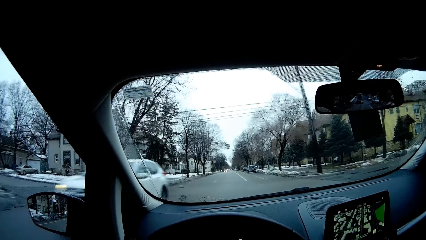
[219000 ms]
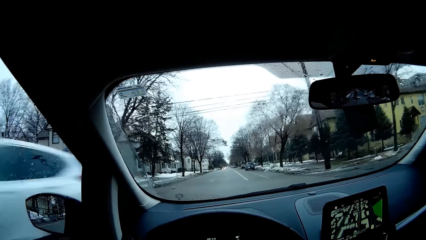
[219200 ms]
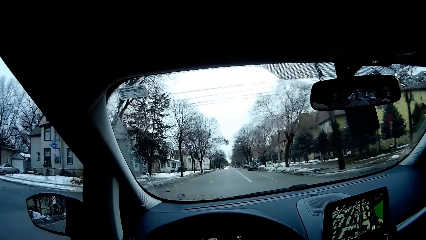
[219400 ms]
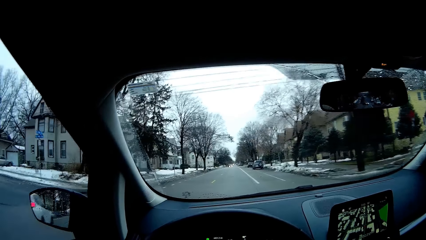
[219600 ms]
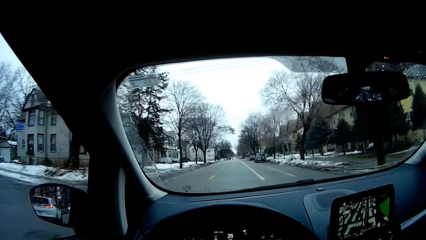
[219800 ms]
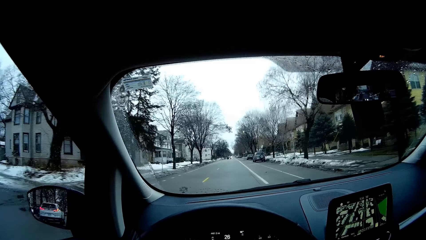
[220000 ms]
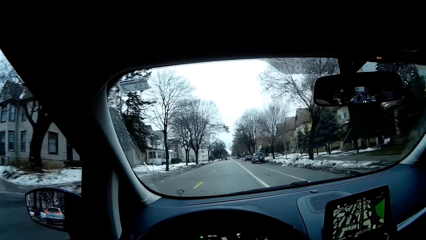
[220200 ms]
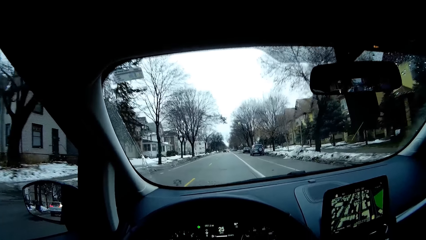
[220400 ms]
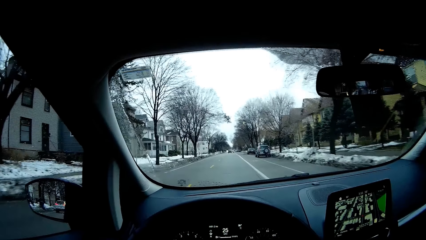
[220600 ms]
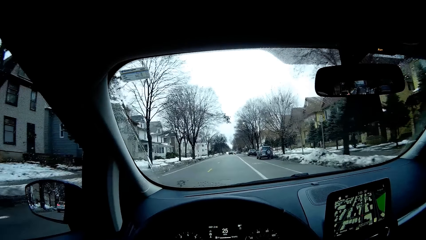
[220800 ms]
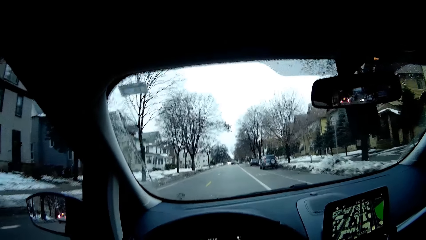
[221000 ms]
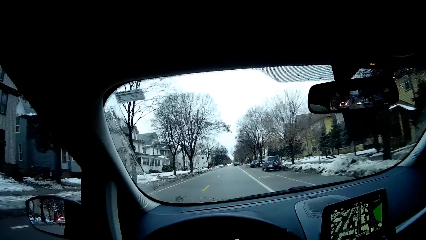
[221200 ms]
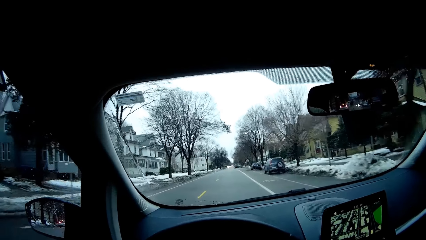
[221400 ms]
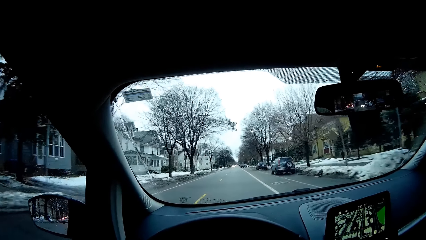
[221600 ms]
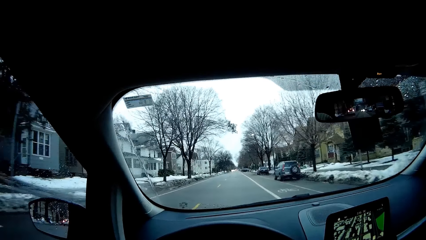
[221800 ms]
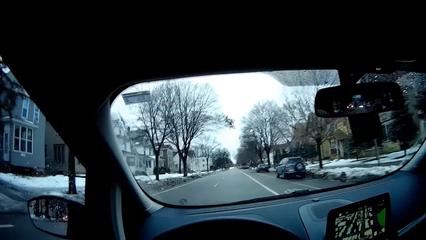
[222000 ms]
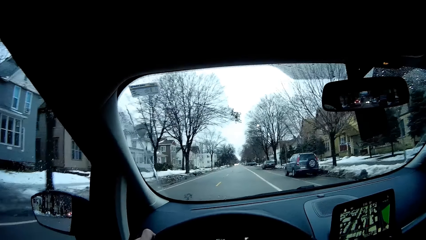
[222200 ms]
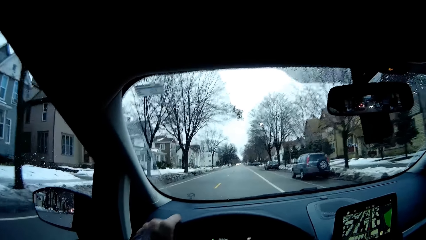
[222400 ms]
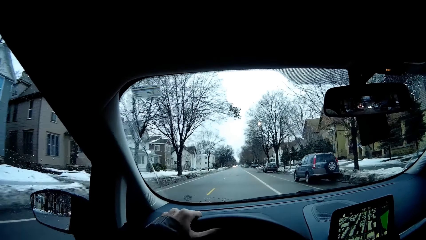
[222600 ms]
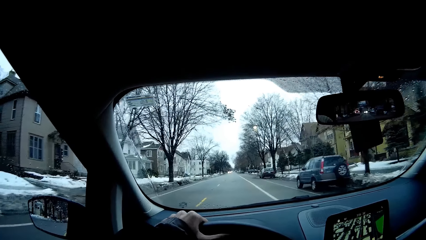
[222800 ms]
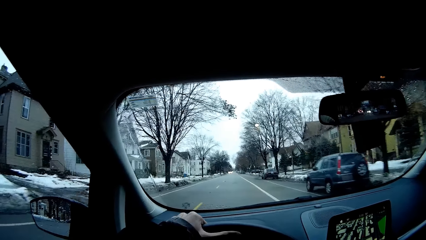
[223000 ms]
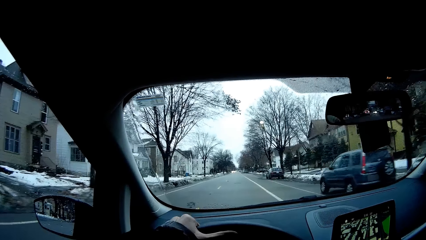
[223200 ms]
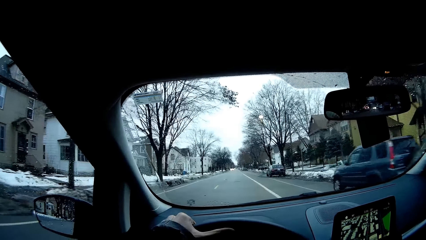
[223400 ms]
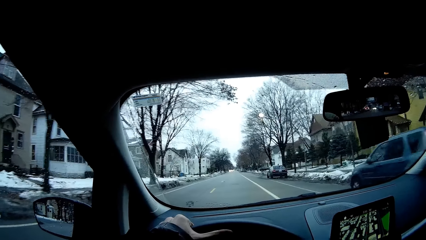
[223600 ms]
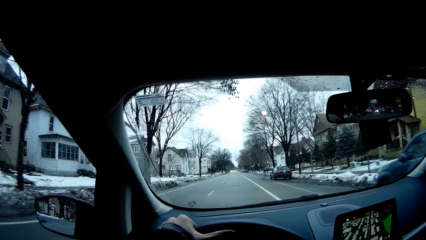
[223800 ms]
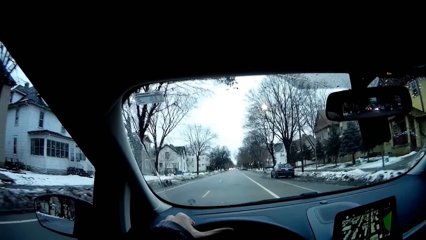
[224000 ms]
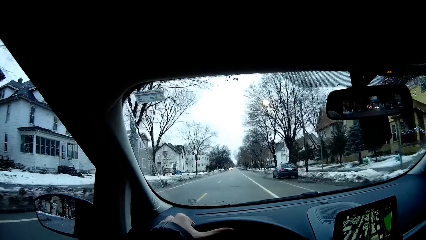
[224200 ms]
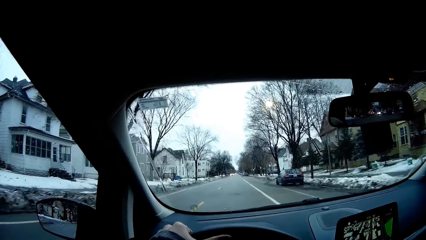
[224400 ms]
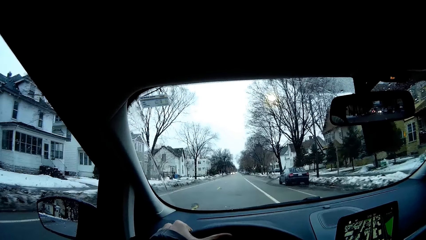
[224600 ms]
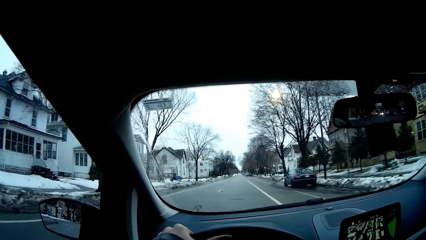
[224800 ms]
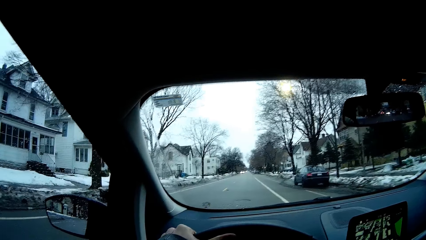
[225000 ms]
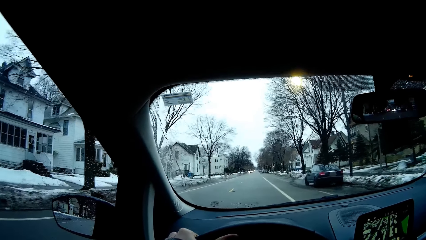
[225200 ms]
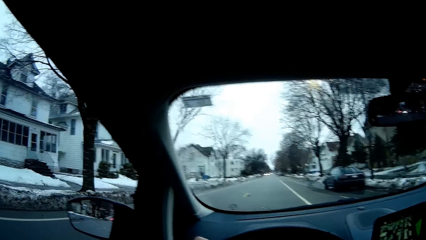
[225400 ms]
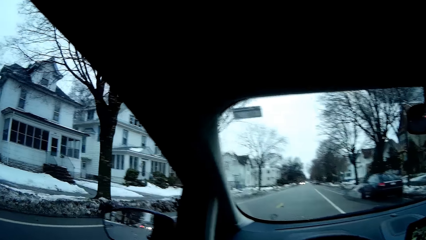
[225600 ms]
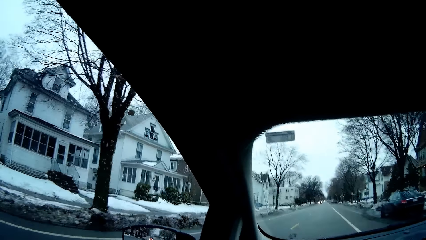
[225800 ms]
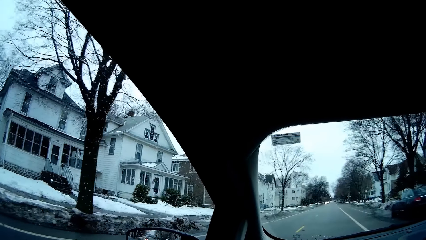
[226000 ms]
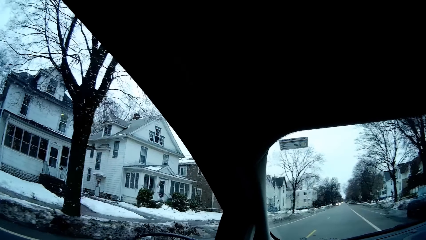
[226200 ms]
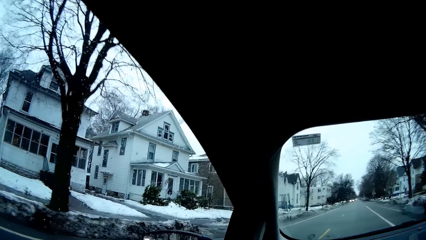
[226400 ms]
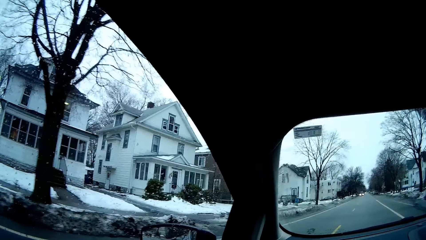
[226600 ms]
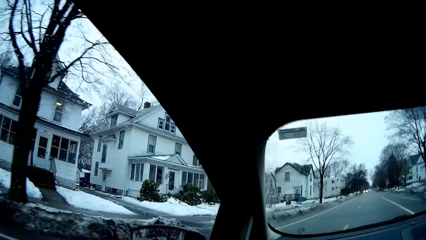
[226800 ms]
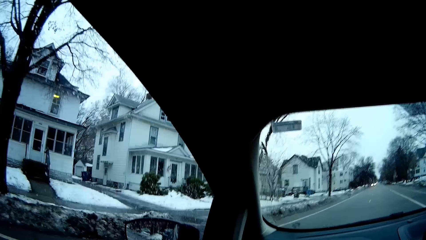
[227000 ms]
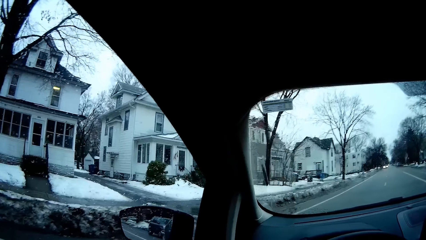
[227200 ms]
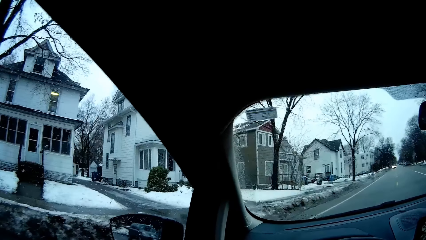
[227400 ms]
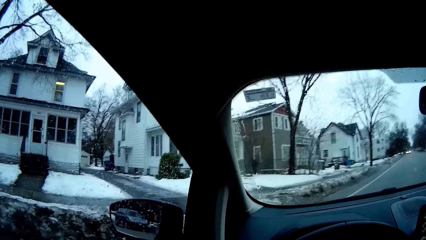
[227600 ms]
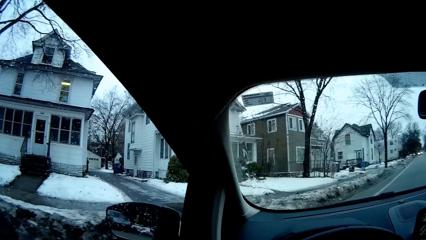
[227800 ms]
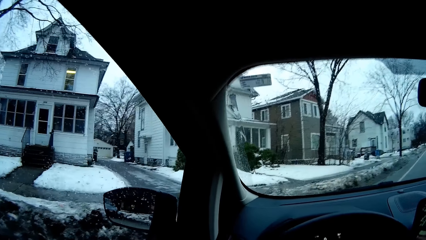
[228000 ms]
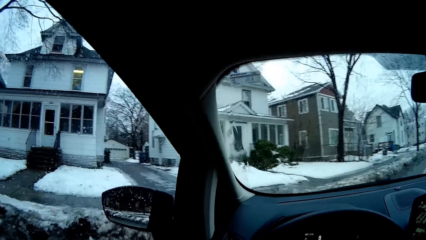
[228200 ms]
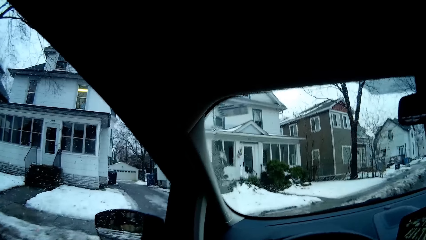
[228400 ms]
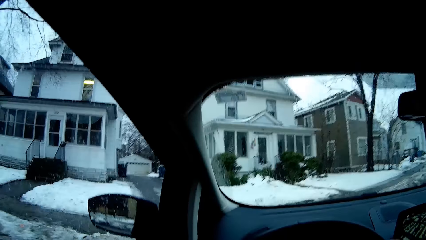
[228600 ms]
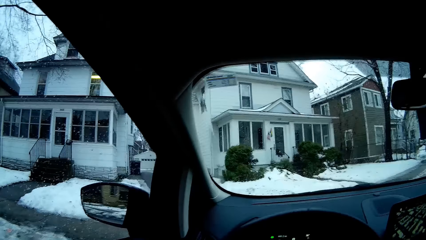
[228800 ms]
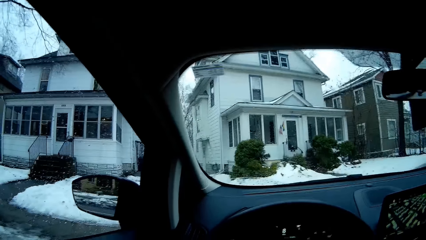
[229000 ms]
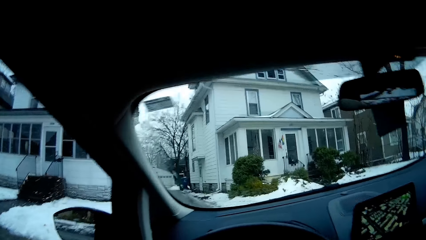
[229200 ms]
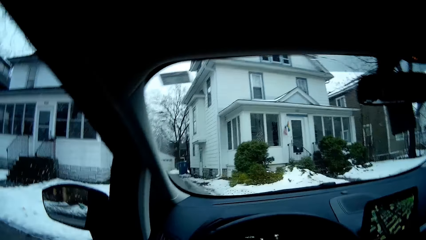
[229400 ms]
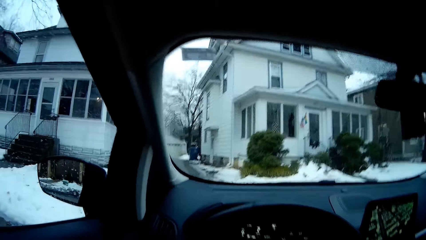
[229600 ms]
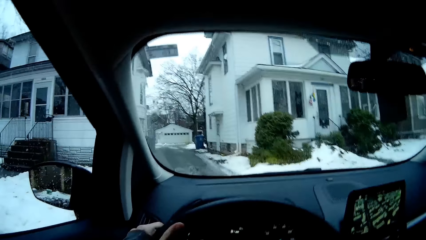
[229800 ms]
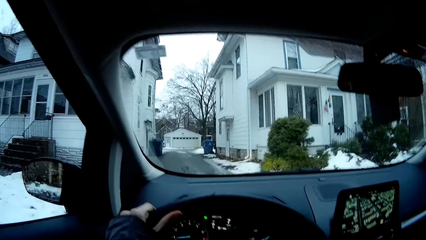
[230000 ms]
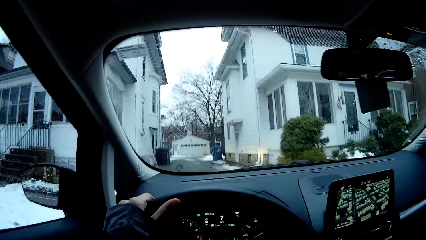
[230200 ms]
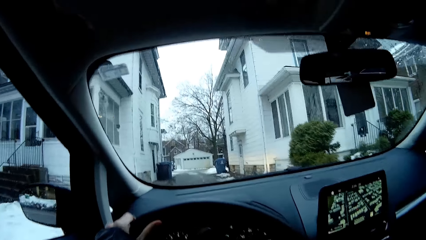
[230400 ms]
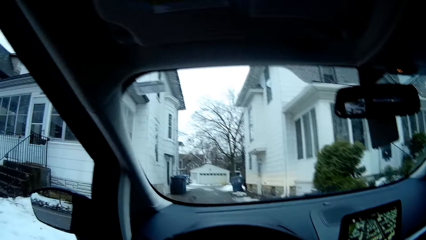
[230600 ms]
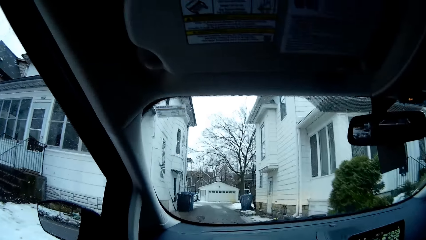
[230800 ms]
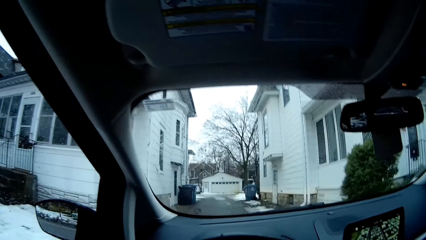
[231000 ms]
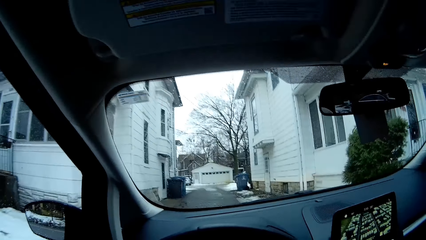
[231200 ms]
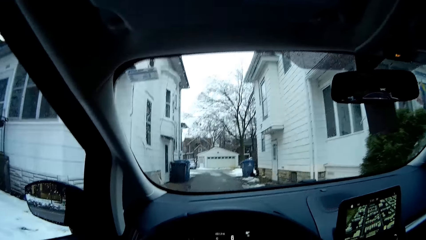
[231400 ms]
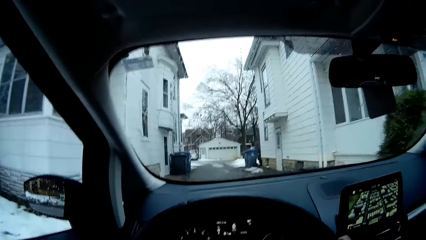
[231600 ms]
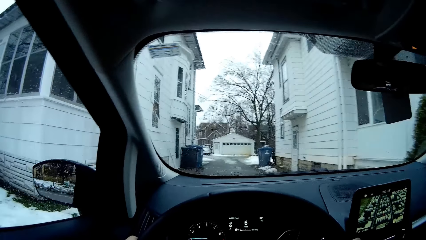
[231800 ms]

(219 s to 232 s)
The camera wearer slows down to take a left turn. She turns to her left.

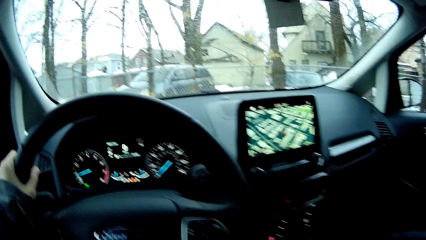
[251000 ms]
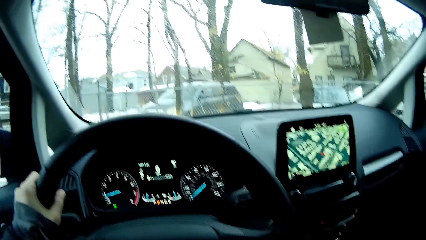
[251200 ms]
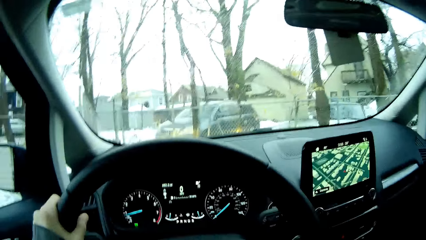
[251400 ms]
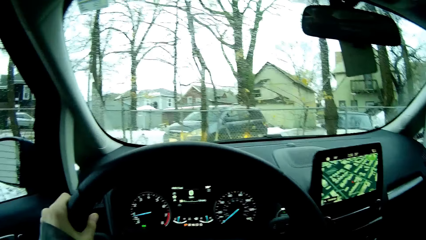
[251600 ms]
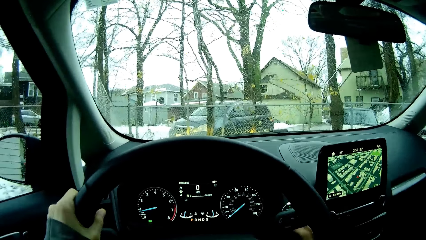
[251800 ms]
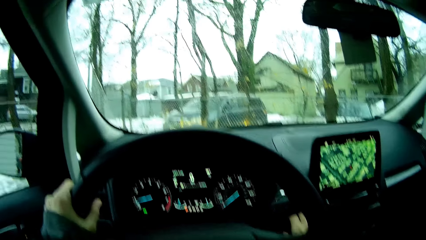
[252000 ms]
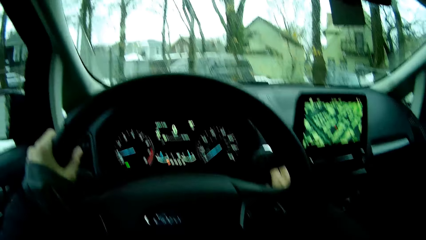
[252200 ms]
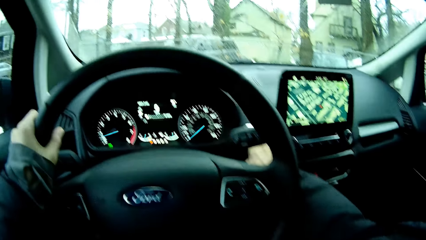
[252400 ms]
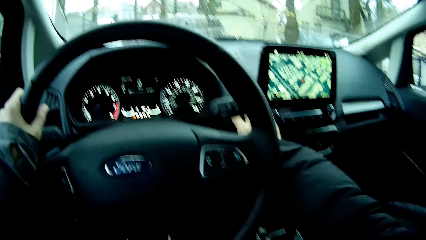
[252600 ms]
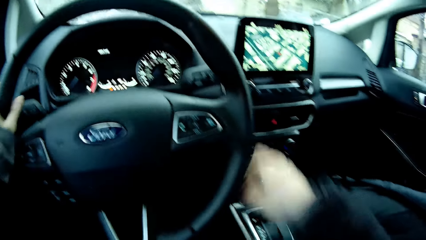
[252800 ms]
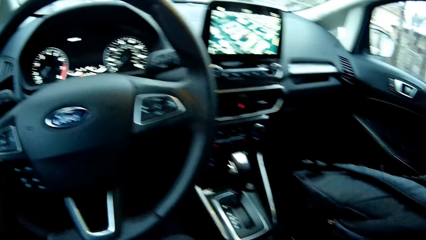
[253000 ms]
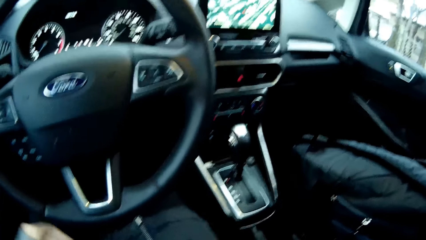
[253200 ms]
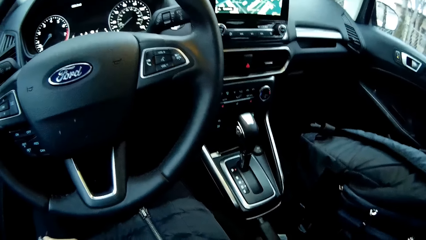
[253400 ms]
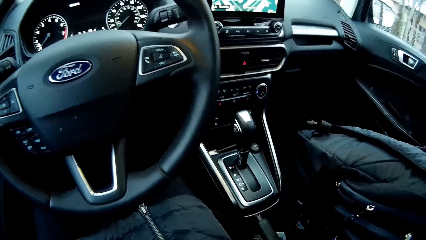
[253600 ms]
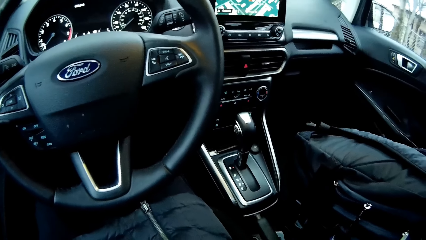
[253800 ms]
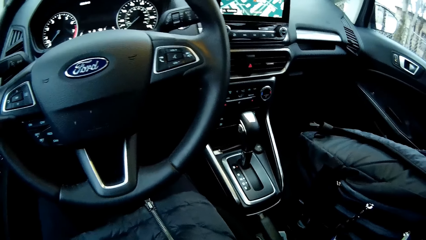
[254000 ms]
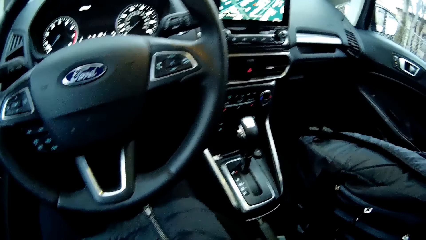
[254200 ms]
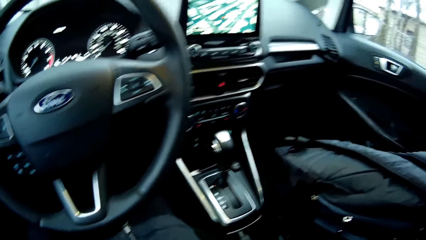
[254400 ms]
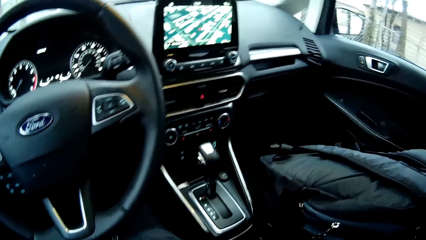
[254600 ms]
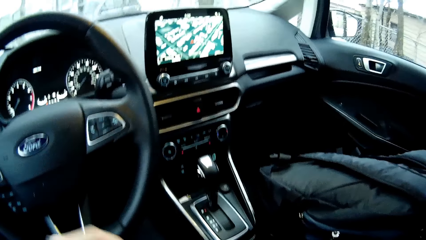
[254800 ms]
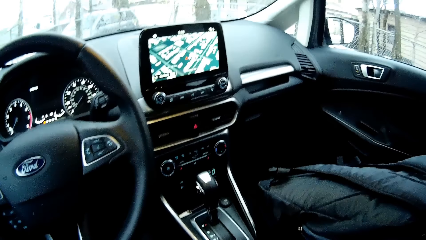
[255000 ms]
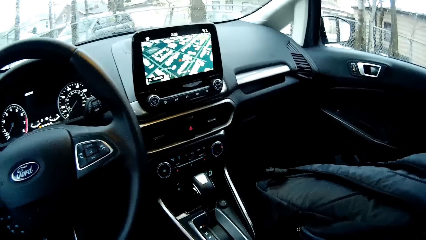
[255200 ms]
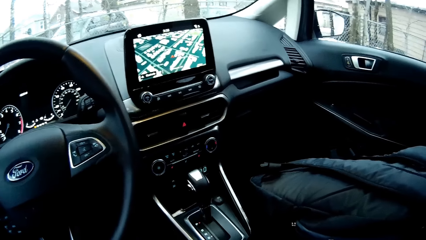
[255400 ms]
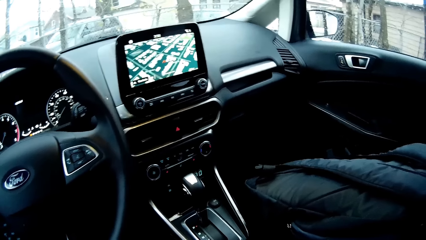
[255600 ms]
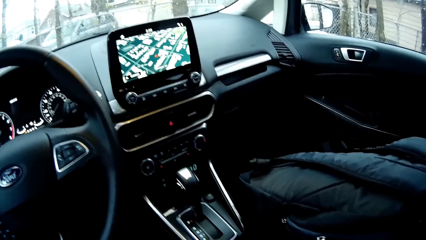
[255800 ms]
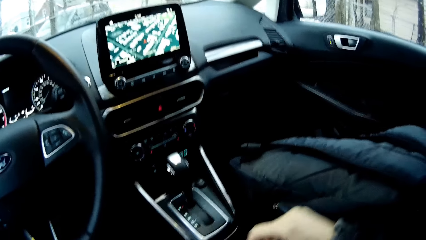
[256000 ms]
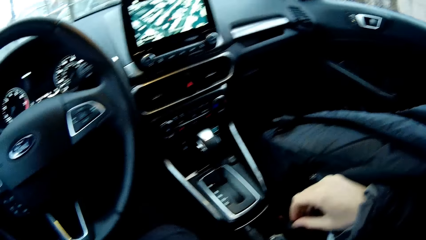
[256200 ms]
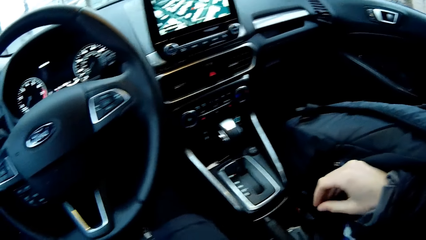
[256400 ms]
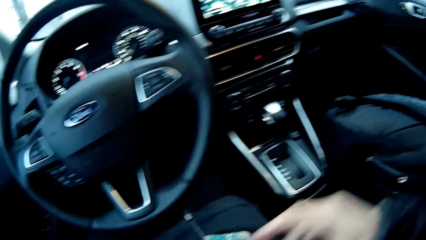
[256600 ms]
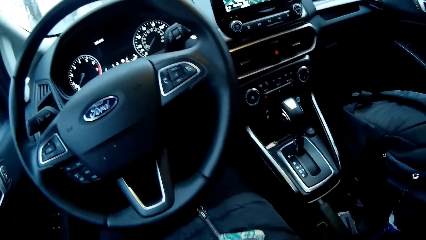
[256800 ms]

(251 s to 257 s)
The camera wearer removes the car key from the contact.
